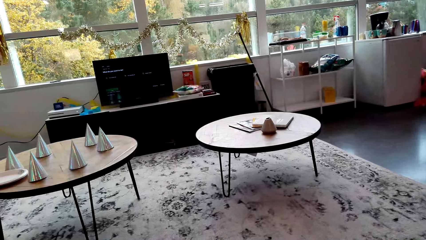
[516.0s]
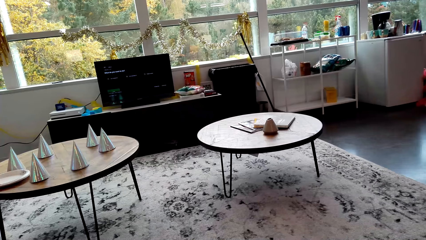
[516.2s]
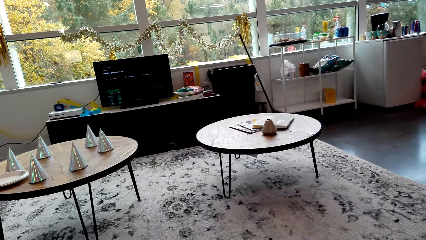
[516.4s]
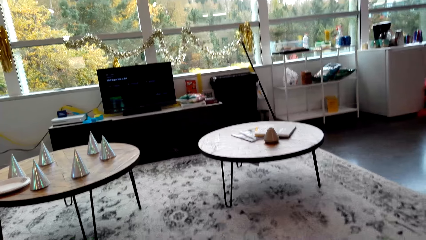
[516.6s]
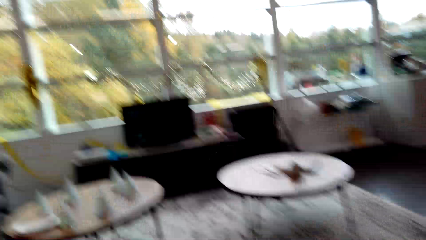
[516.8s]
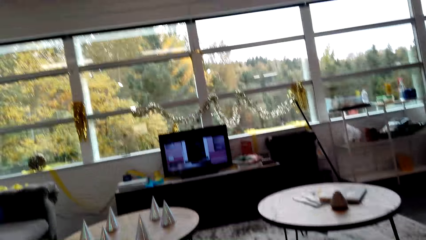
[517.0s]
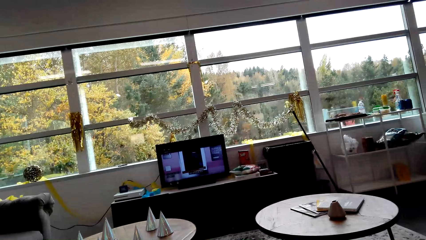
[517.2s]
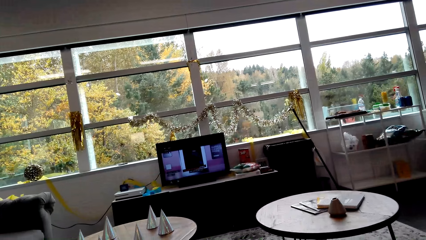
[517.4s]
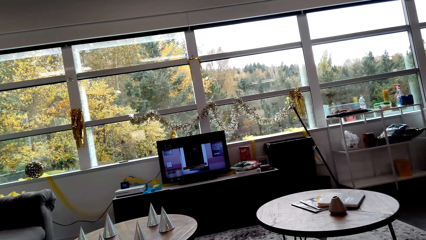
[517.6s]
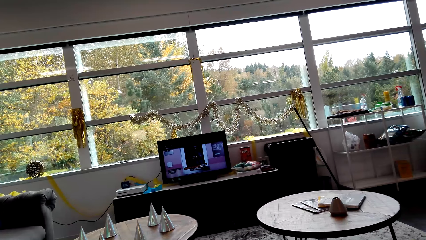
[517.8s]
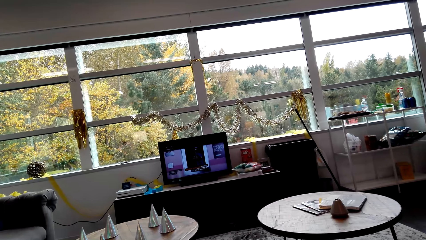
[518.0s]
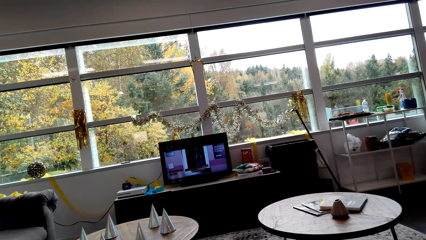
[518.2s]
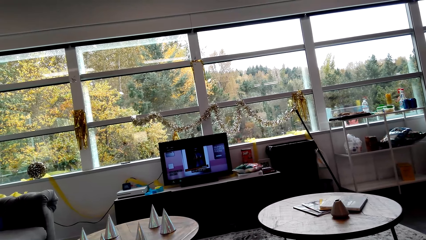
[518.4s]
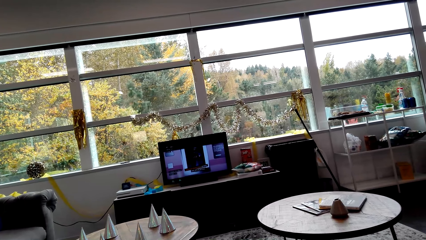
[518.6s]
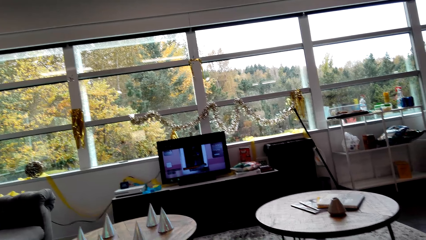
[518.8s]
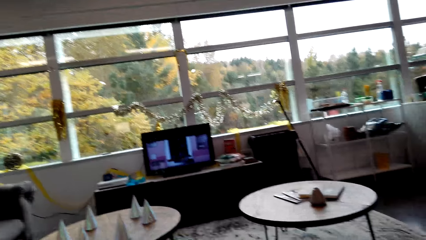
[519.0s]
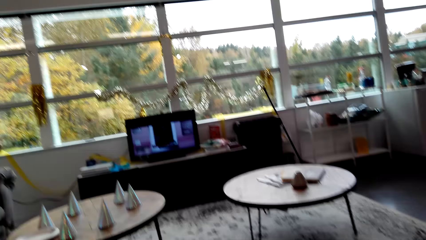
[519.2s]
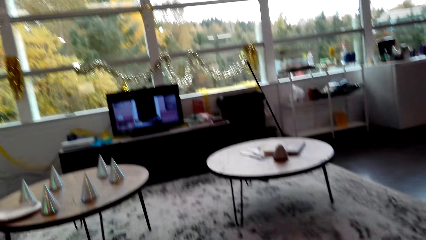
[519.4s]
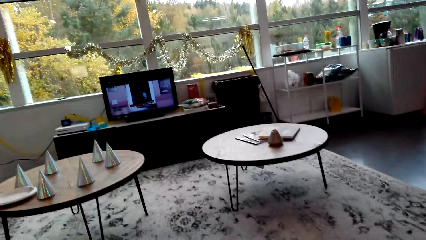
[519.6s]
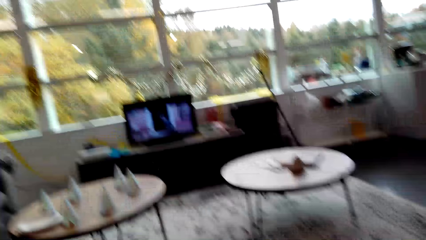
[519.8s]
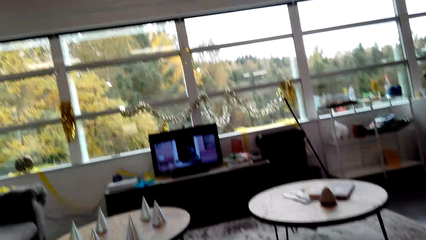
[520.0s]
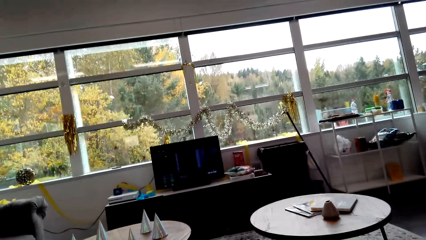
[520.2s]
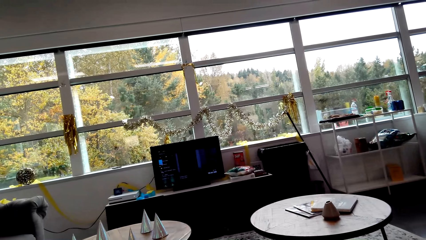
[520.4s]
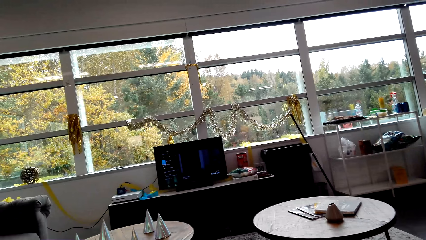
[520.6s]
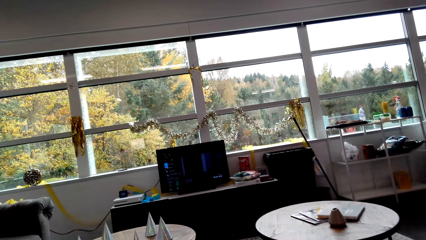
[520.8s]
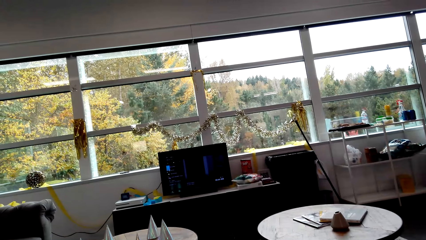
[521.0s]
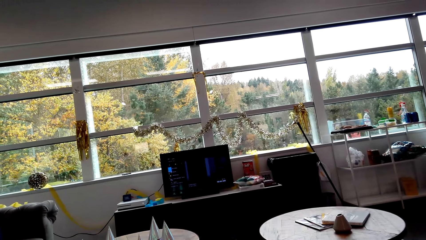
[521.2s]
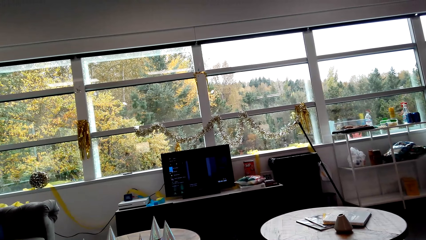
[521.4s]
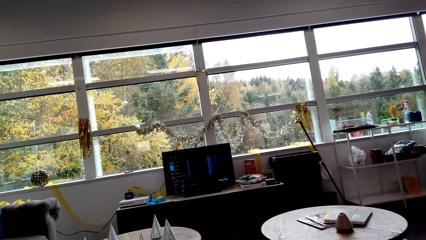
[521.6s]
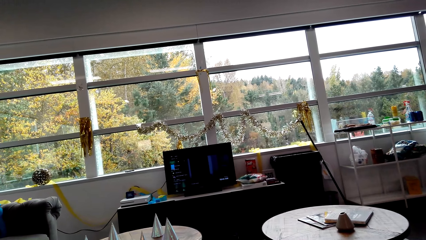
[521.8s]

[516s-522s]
The camera wearer talks with a man and watches the television.

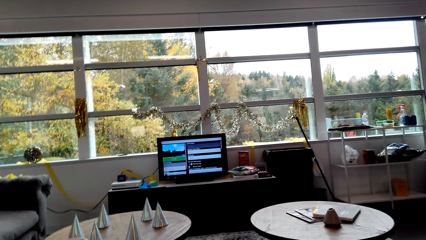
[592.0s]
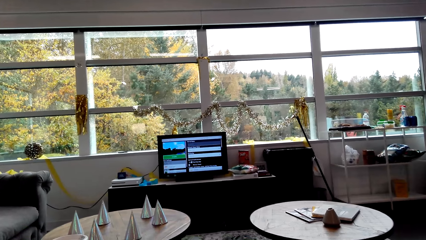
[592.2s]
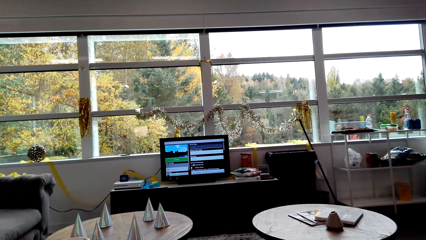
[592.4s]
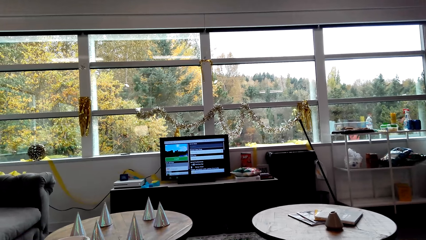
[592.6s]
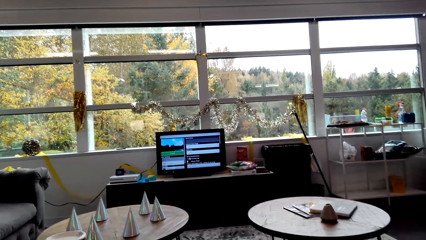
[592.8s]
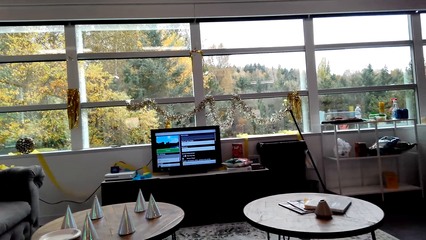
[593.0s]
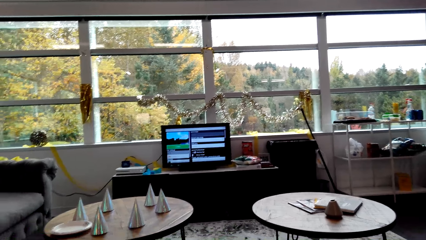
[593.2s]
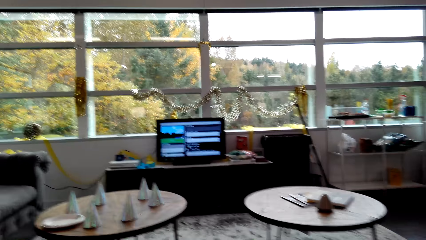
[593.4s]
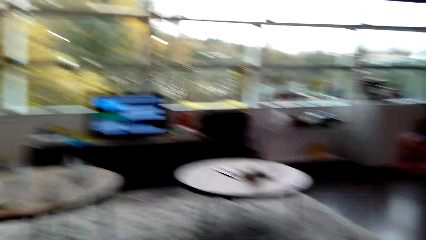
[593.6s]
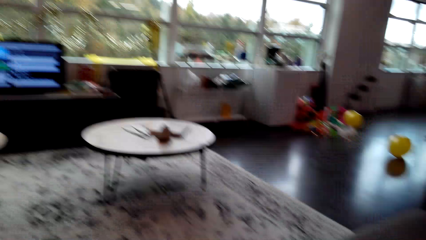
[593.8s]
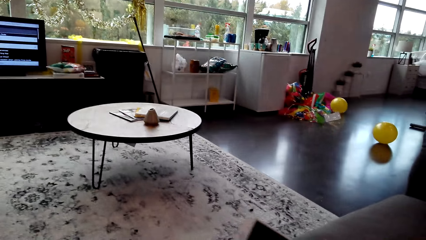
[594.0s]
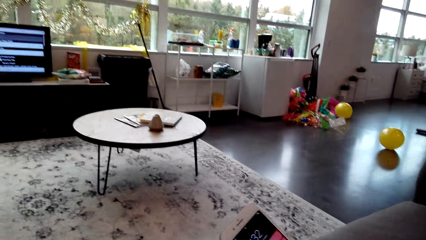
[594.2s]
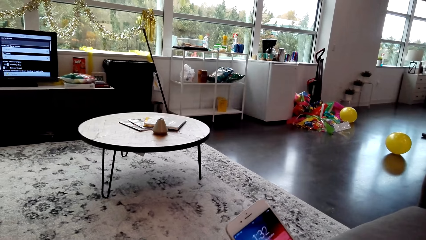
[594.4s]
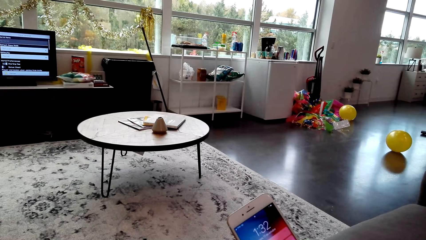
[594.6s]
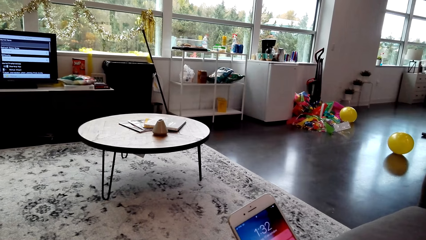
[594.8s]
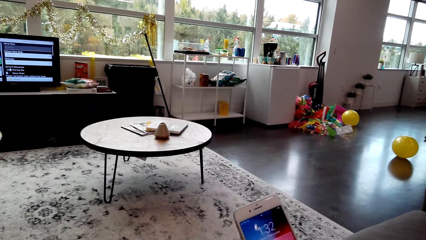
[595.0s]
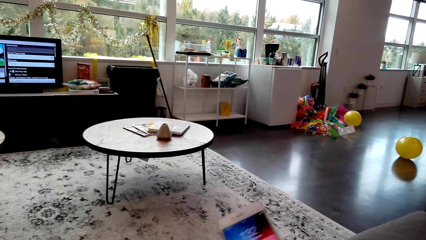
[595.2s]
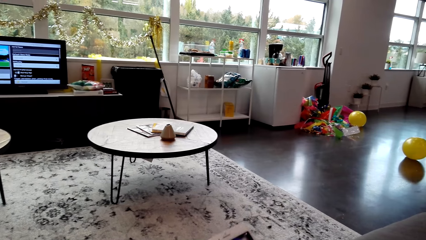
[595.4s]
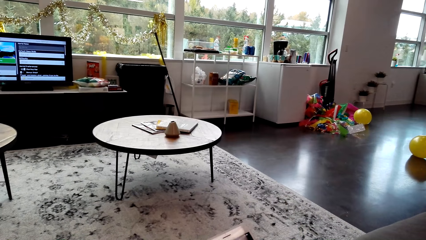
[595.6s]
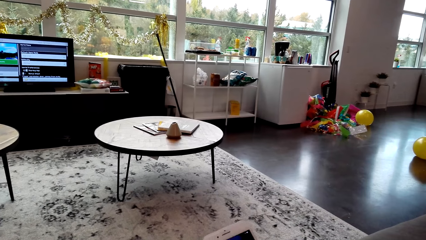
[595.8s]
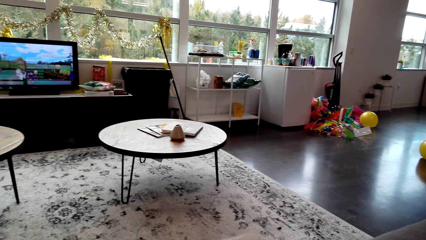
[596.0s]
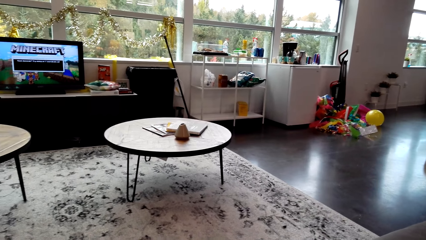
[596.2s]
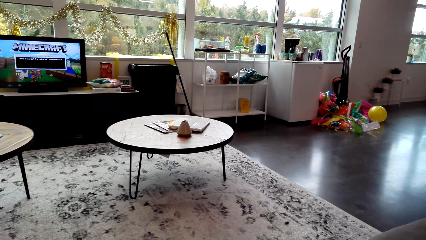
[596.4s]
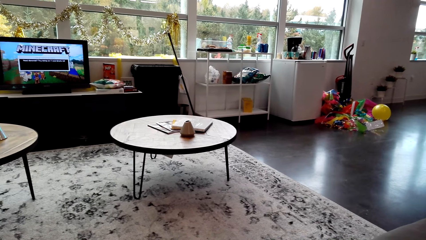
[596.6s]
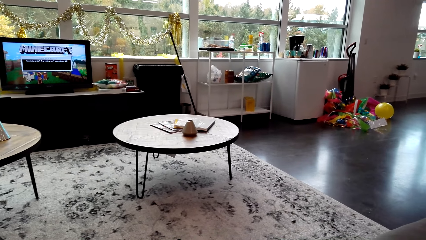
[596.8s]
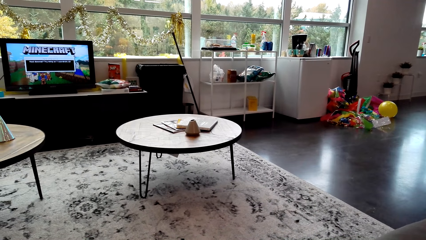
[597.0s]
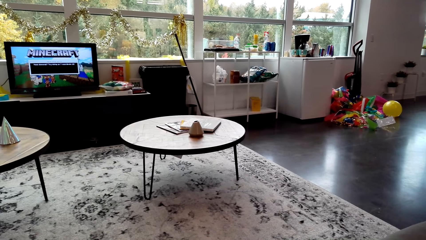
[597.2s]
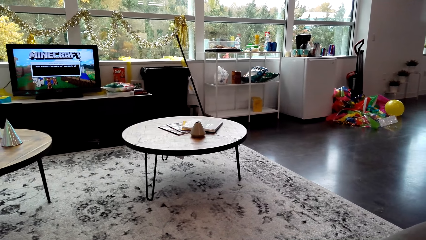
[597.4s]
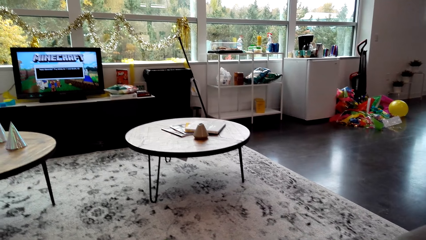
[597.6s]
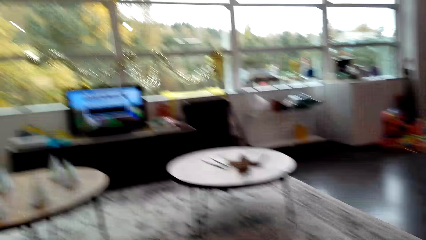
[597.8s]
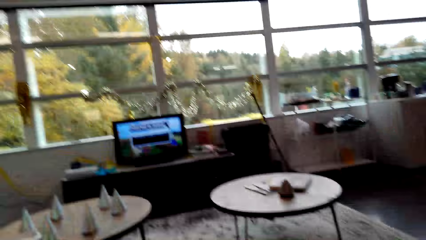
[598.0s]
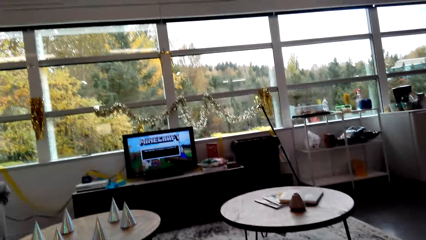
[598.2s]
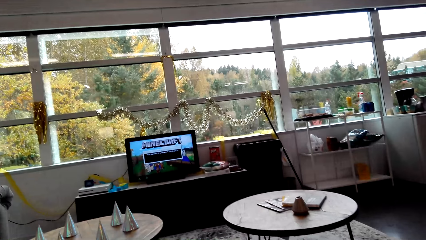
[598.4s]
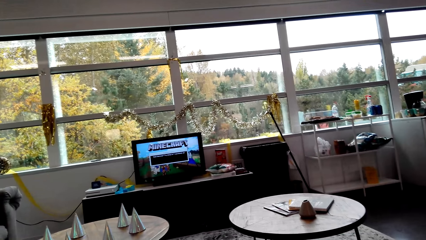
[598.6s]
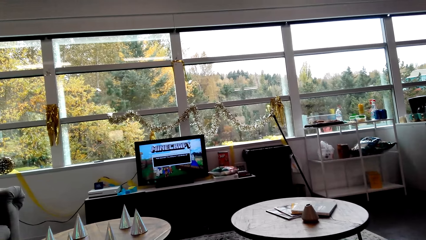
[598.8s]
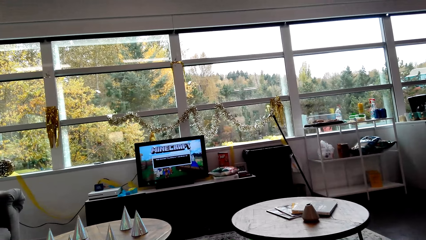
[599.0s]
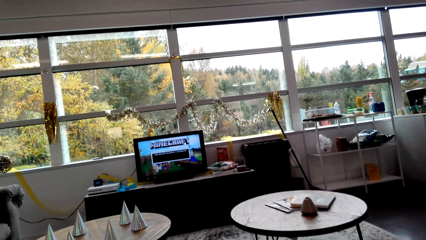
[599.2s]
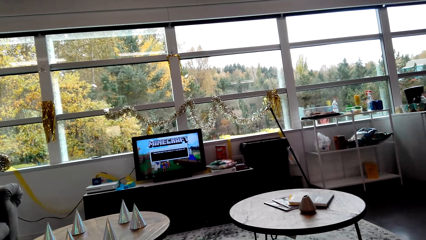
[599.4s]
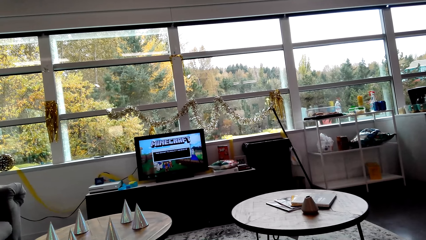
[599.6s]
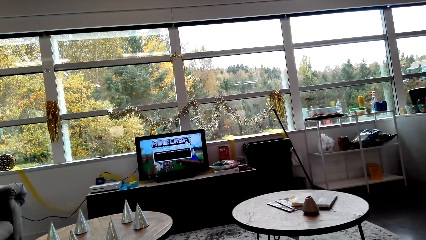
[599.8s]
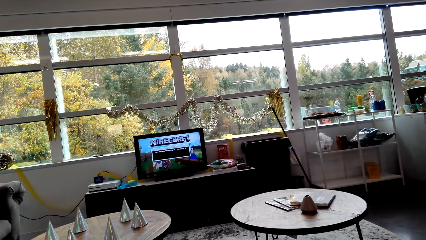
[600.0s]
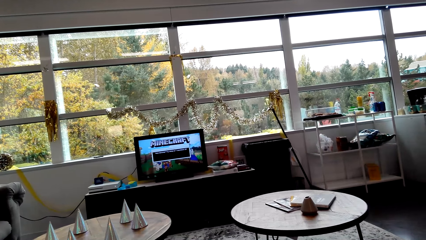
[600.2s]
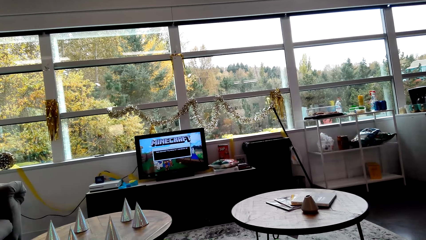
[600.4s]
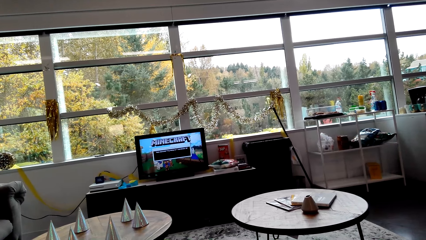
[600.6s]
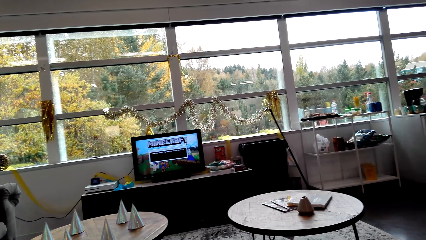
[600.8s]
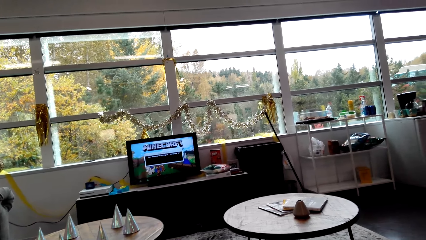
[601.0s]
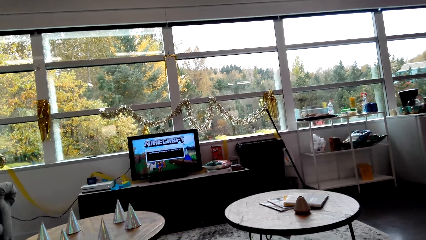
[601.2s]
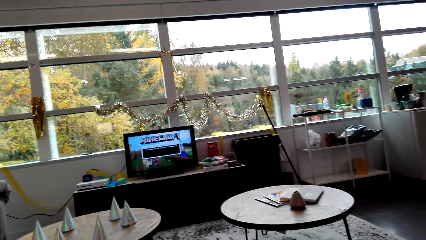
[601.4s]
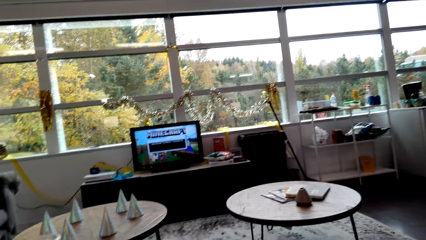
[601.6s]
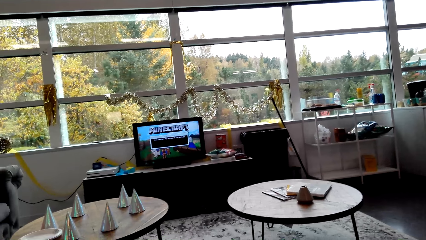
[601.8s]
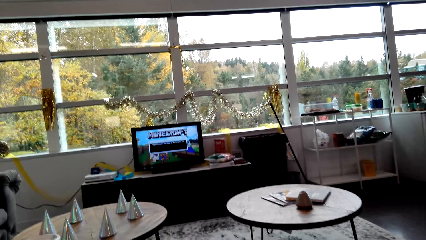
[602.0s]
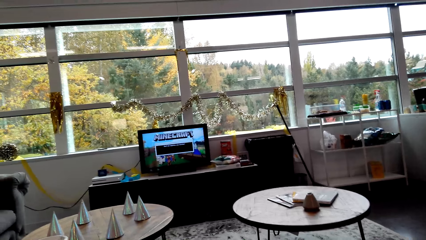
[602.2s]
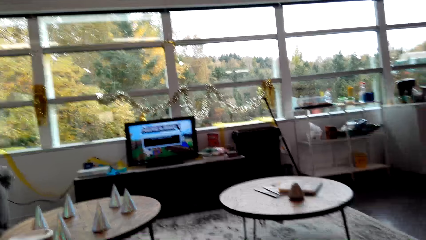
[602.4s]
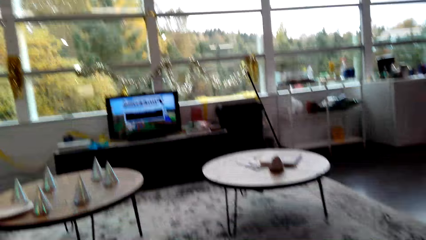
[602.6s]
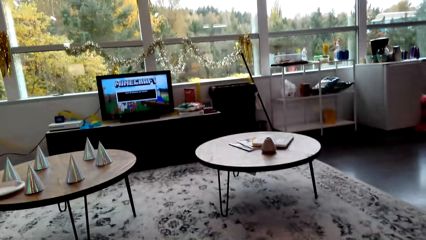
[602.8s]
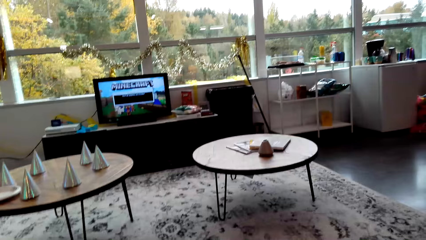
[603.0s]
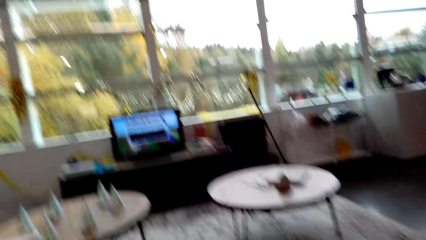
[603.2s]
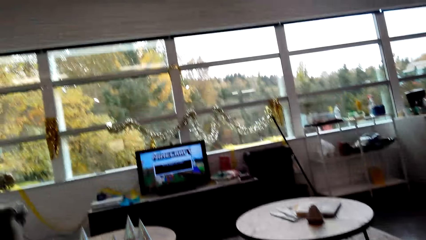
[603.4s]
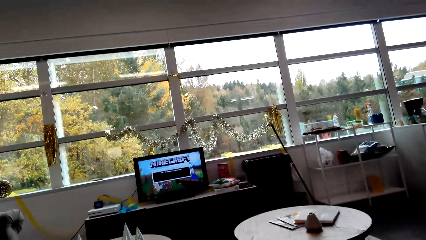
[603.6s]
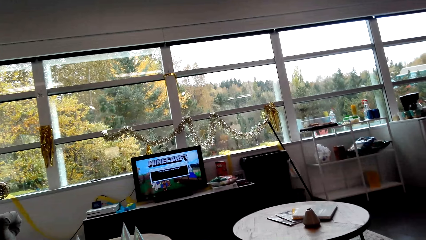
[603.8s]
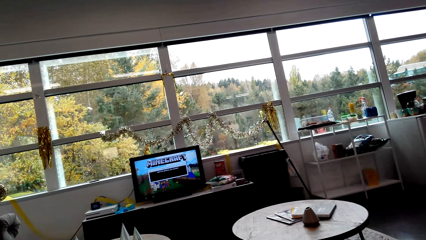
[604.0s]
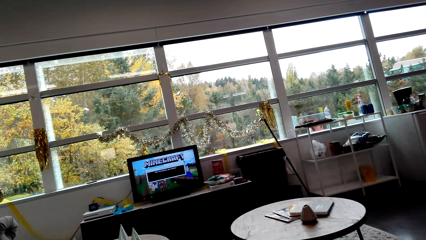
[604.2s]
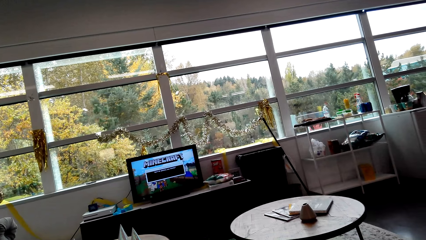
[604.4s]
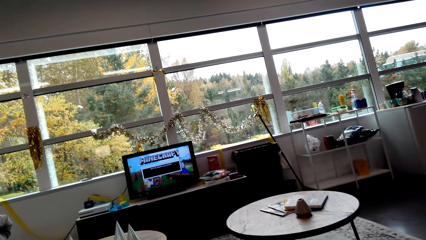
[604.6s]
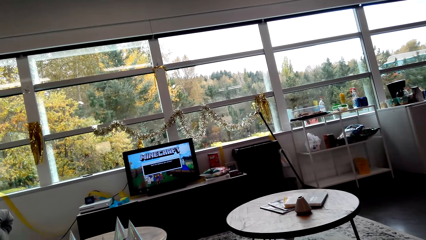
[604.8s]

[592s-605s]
The camera wearer looks at the phone. They hold the phone. They watch the television.
